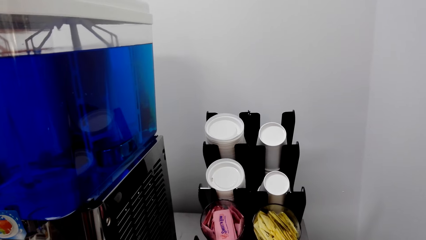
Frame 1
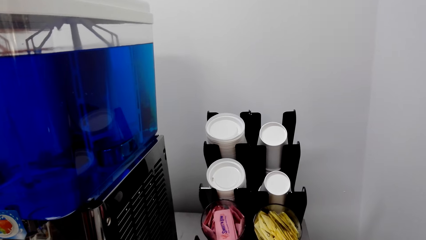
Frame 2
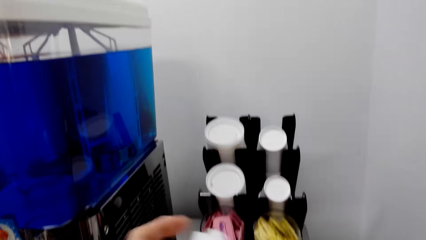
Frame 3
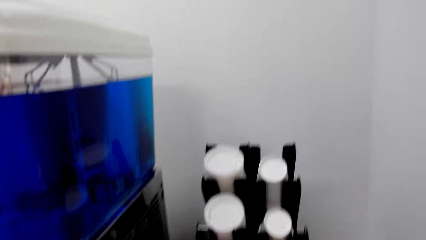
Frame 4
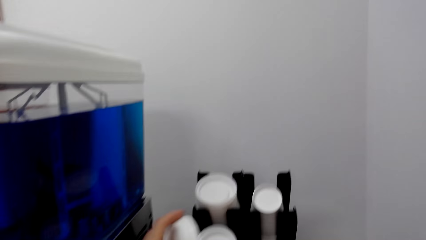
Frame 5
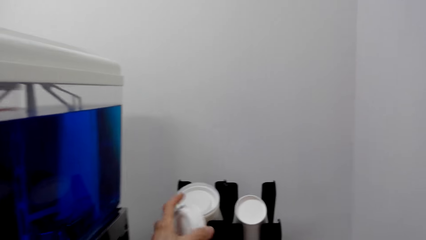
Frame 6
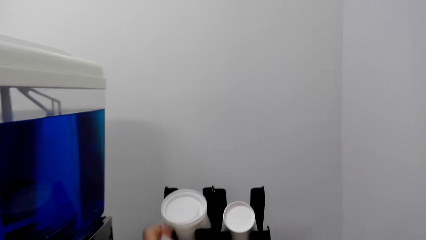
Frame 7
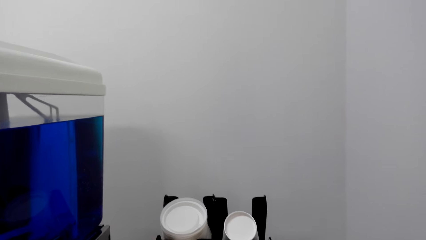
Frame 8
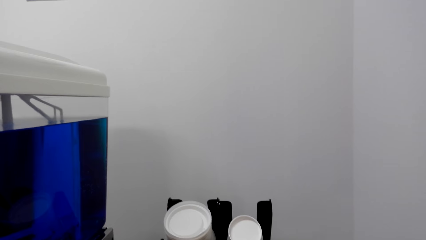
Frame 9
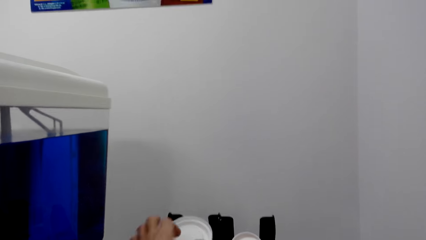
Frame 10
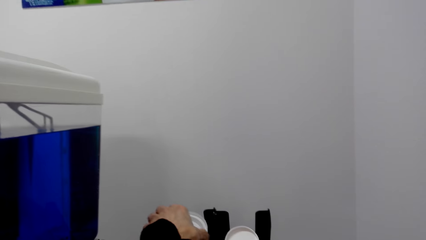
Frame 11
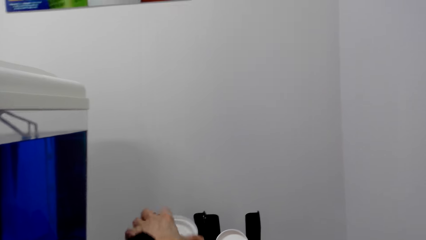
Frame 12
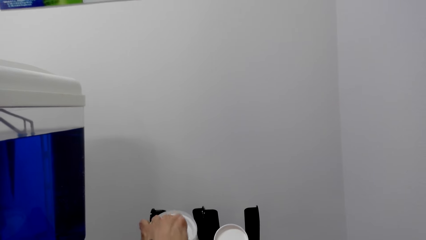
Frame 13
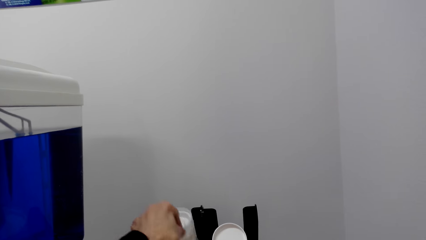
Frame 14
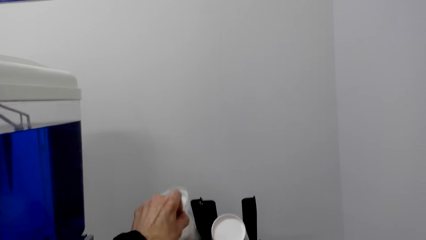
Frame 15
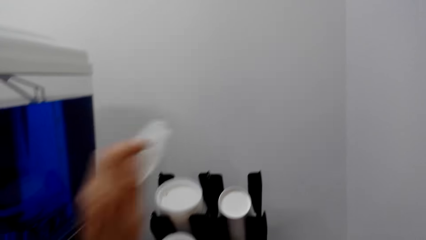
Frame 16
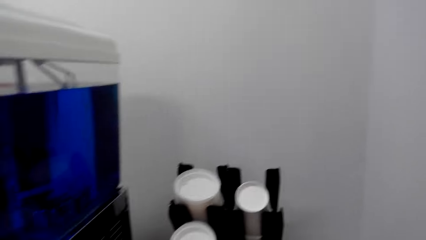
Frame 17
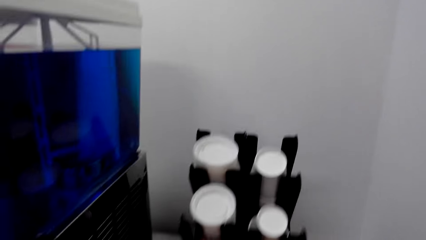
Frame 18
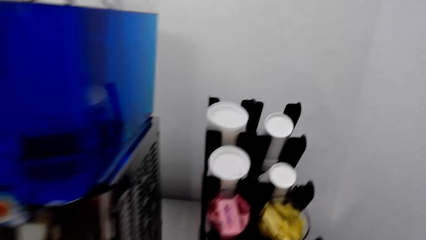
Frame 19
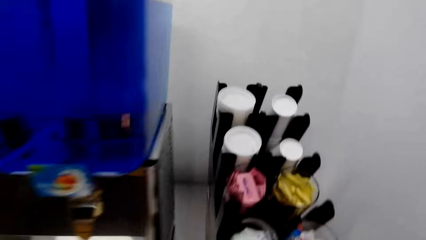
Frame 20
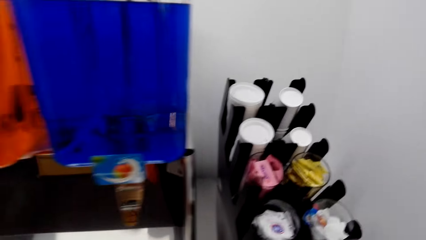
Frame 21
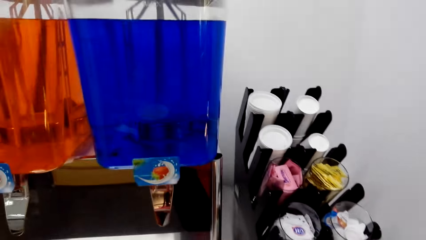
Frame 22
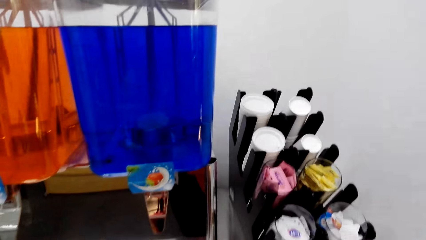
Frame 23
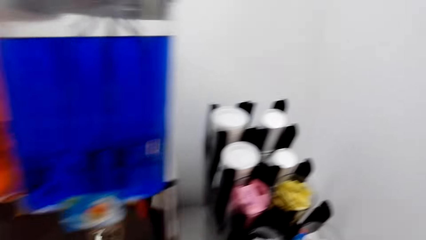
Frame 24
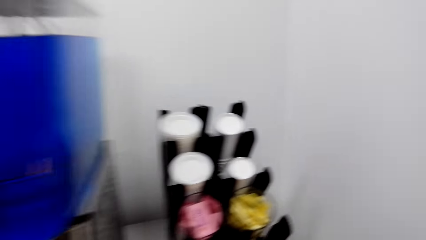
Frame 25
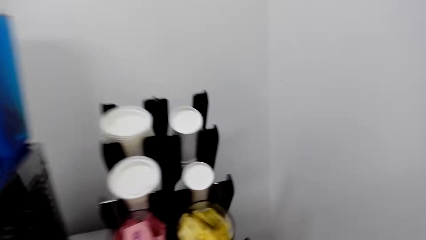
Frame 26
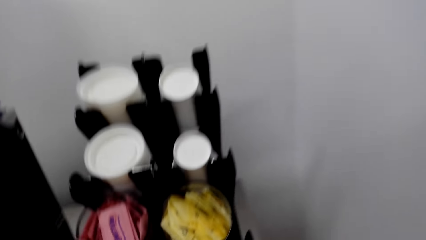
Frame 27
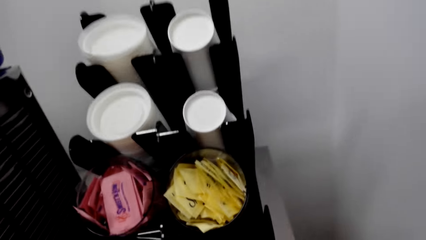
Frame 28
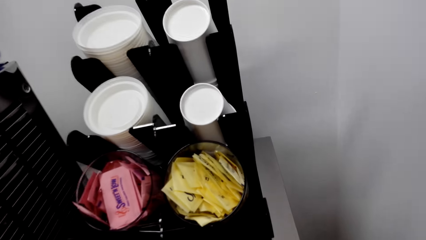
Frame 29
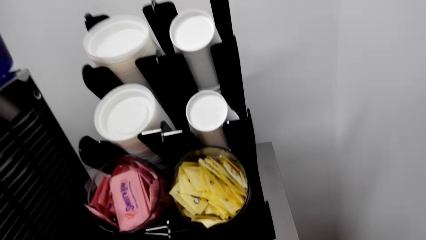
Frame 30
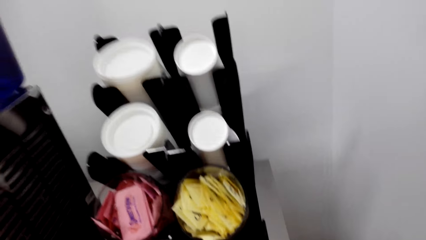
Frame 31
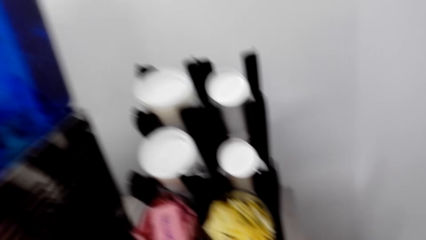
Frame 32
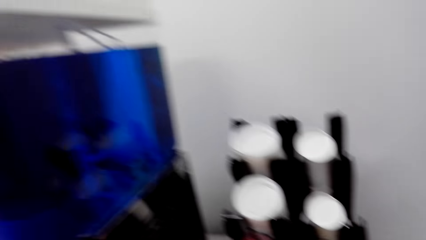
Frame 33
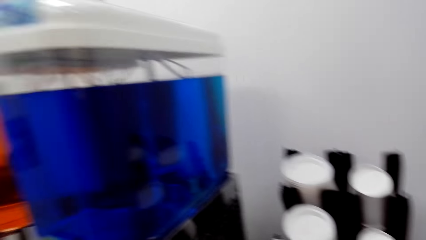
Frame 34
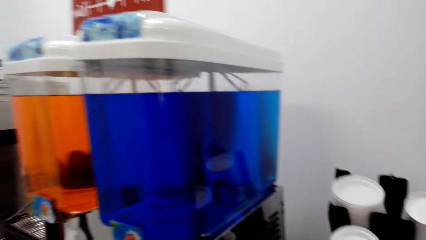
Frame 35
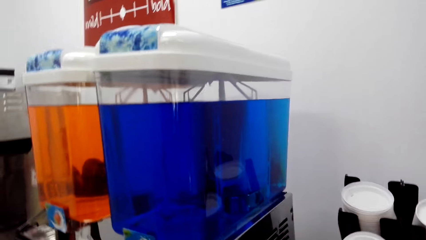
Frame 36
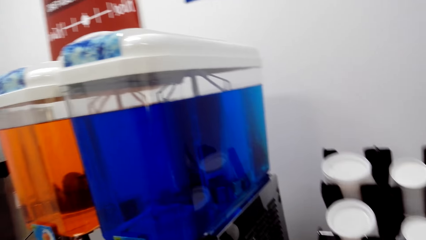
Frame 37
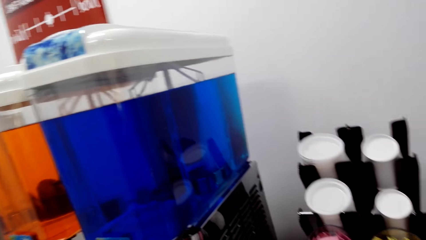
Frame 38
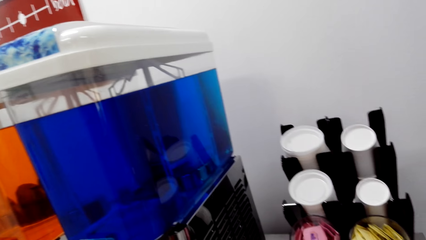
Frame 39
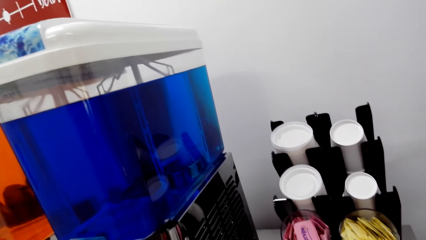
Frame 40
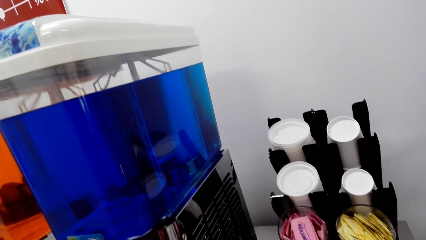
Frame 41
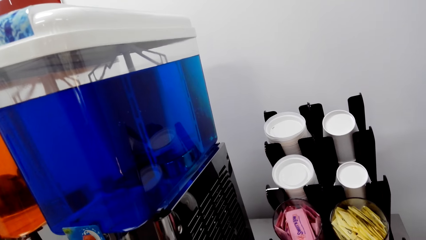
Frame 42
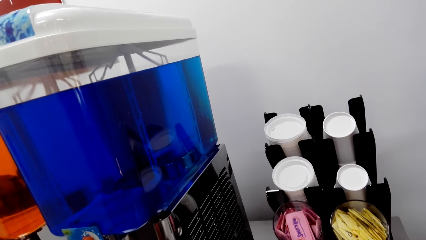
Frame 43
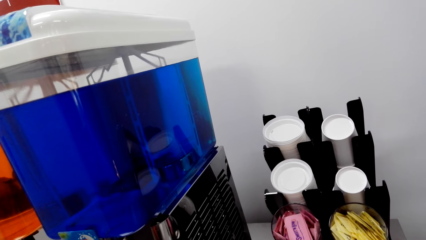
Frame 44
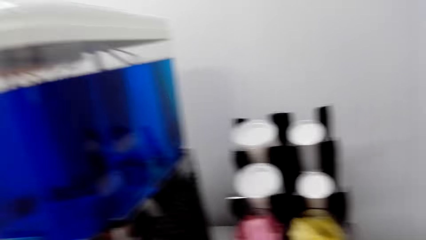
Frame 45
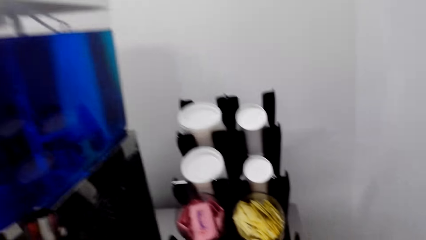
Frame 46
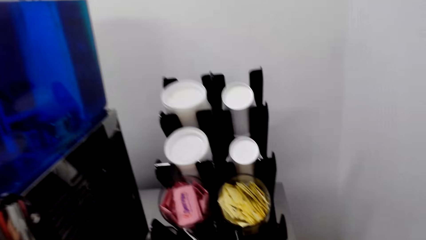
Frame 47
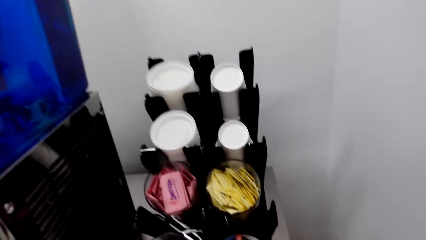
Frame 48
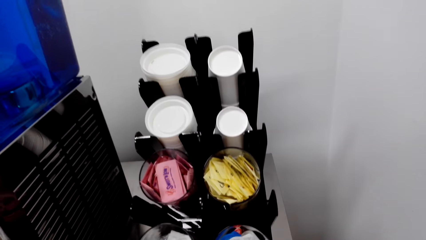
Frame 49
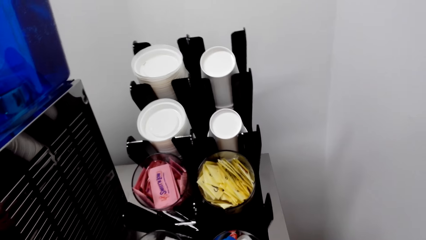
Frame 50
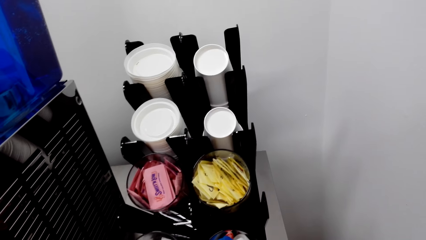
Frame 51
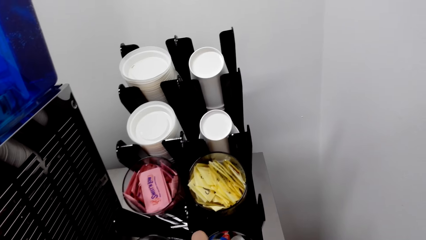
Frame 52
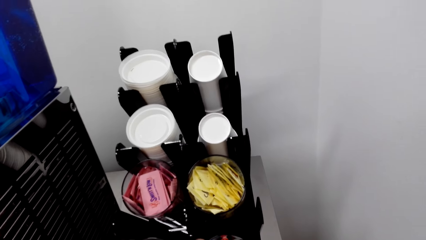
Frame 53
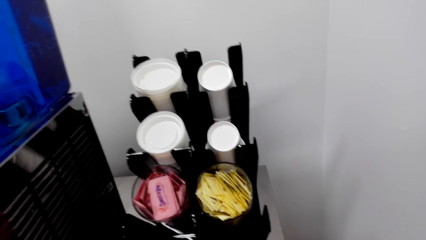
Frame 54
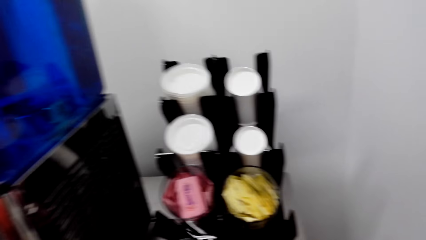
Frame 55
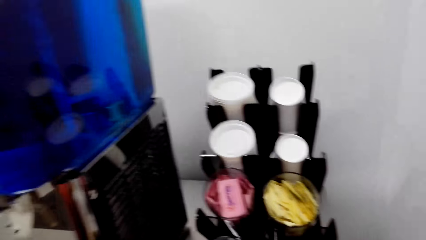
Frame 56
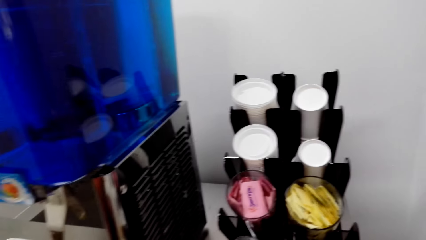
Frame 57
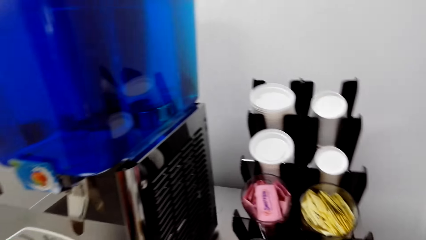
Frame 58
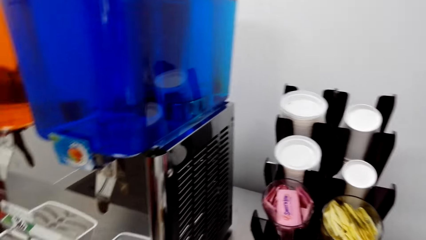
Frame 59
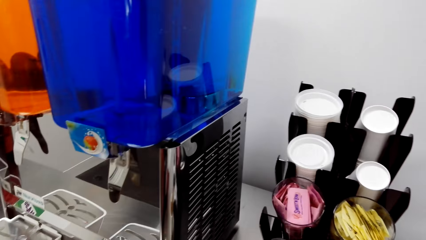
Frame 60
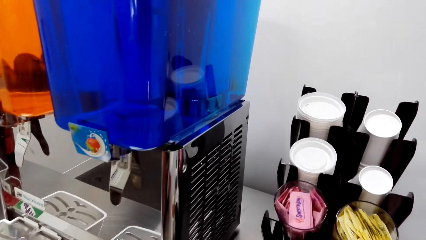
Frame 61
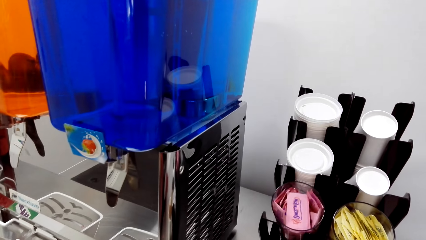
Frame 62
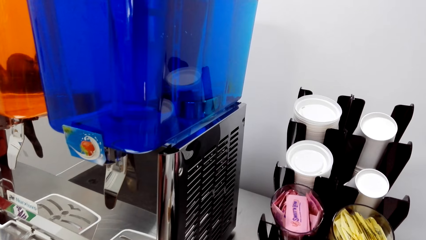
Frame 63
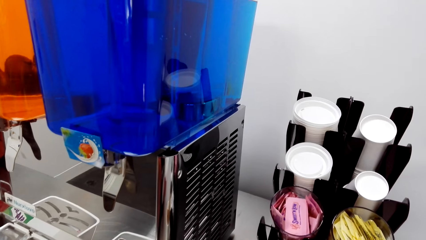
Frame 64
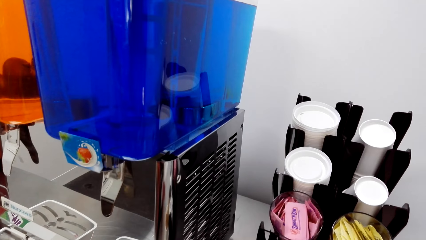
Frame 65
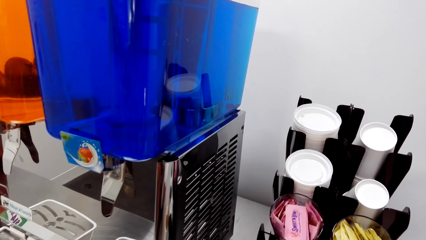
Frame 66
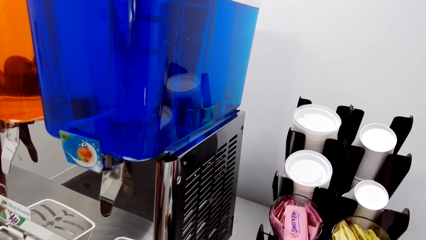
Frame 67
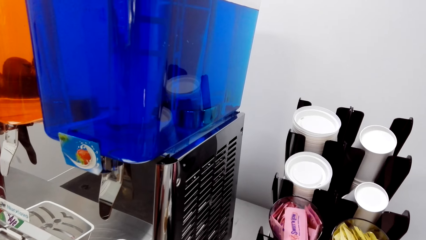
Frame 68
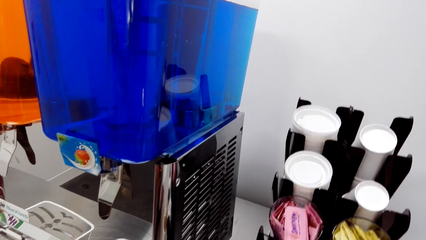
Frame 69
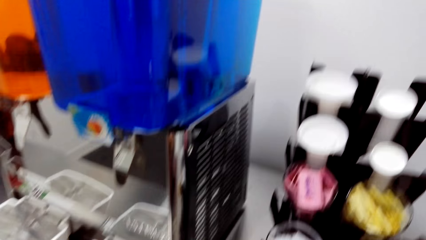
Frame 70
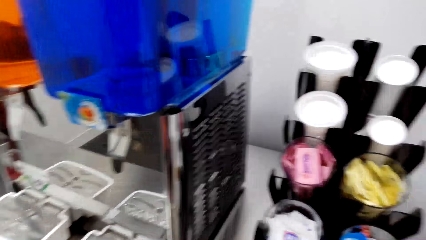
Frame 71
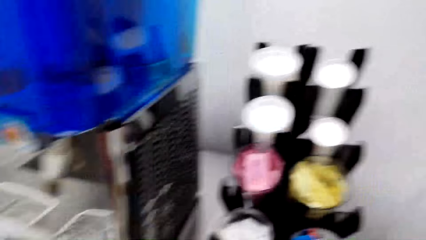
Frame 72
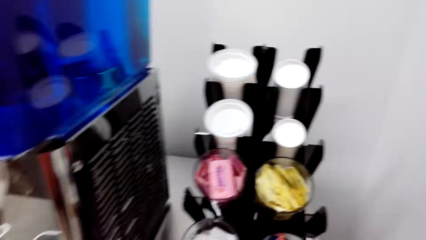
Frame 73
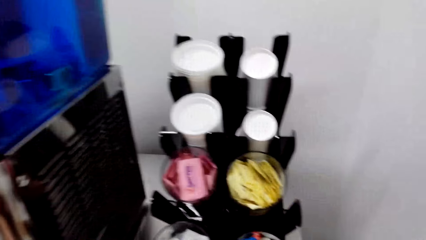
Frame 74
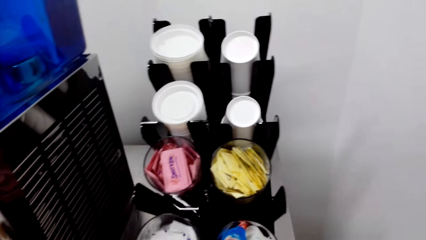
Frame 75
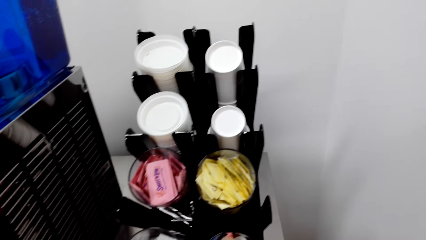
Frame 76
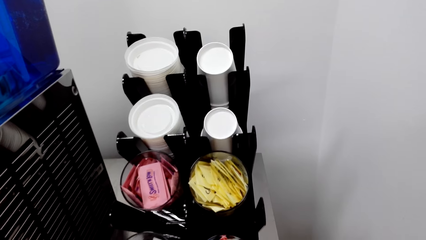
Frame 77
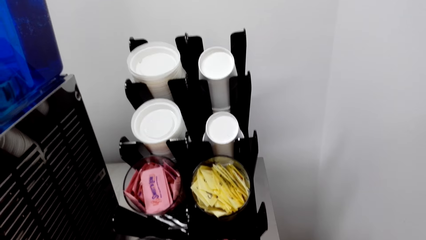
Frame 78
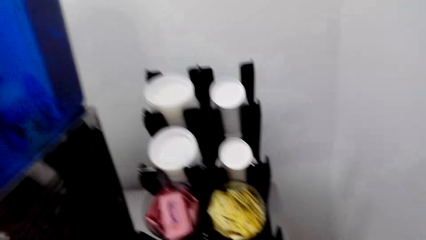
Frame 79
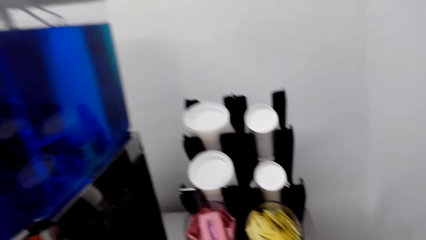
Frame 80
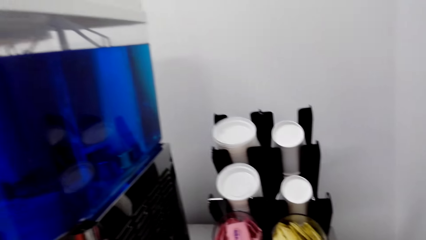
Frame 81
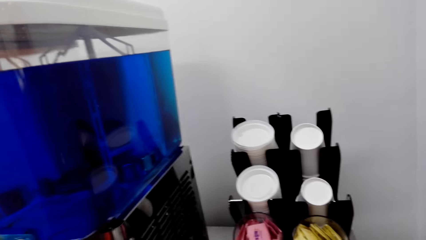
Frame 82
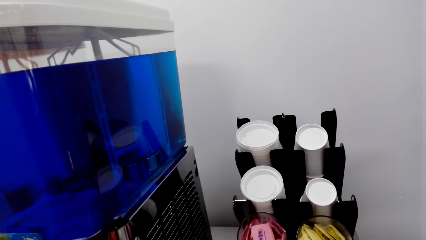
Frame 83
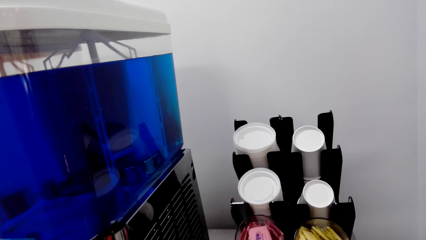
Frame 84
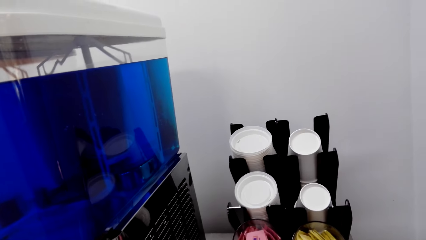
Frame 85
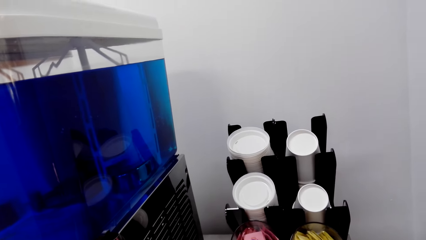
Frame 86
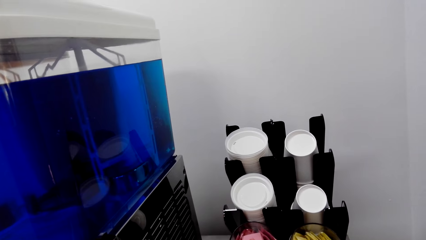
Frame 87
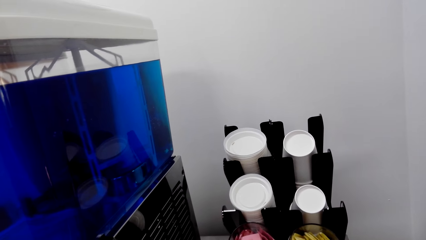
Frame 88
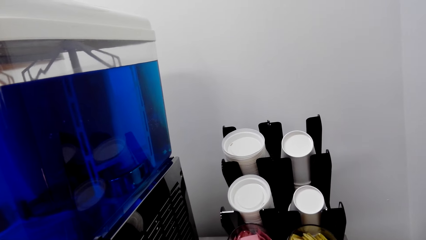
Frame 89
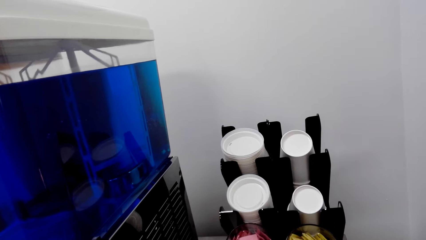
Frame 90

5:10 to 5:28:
The camera wearer turns the cup cover. A person puts the coffee cup on the stand. The camera wearer picks the cup cover. The person picks the coffee cup from the stand. The camera wearer looks around. The person makes a step and picks the coffee cup from the stand. The camera wearer picks something. The person makes a step.
